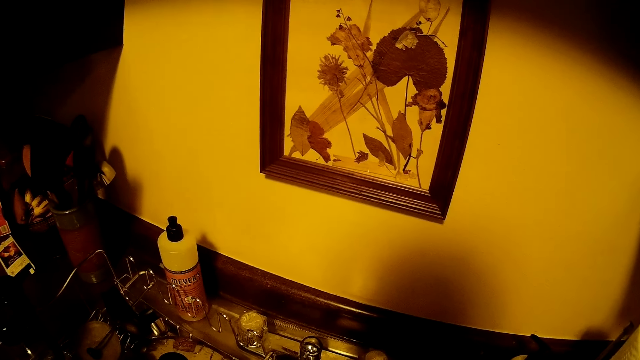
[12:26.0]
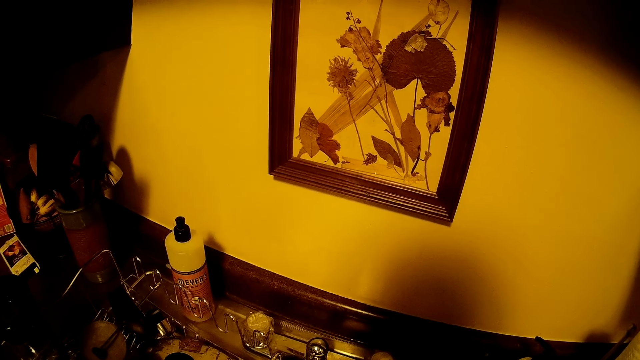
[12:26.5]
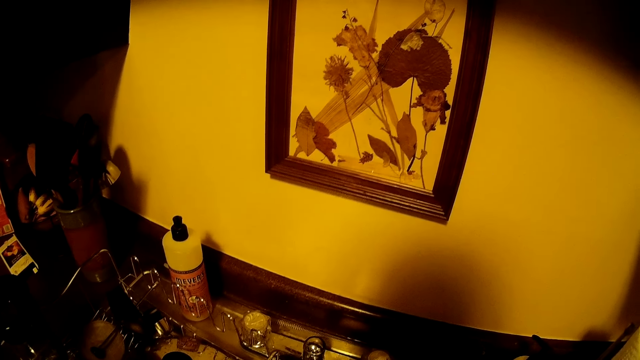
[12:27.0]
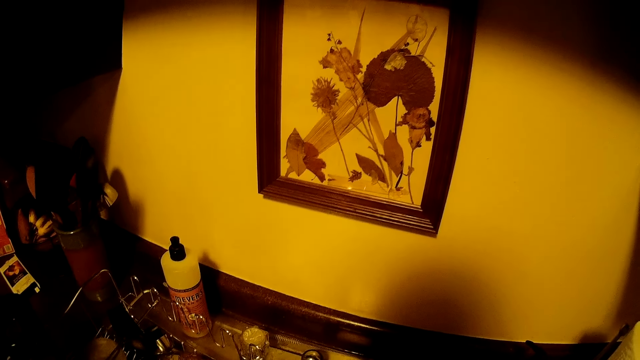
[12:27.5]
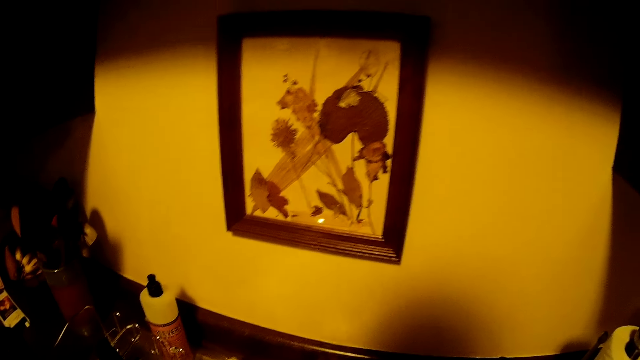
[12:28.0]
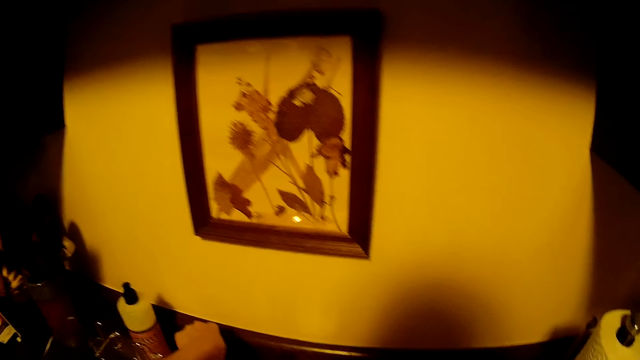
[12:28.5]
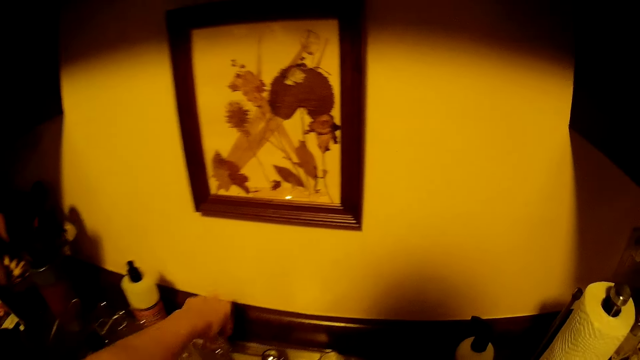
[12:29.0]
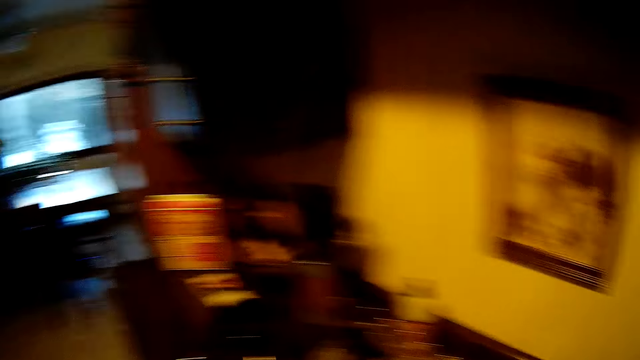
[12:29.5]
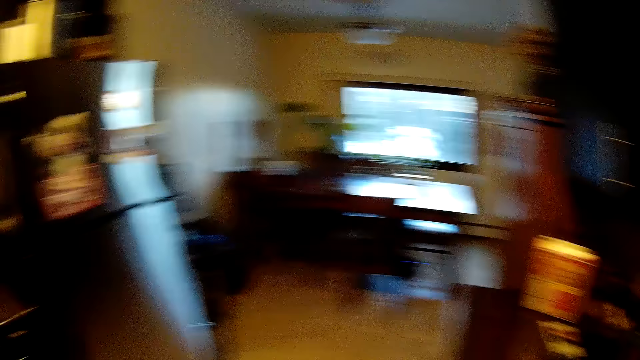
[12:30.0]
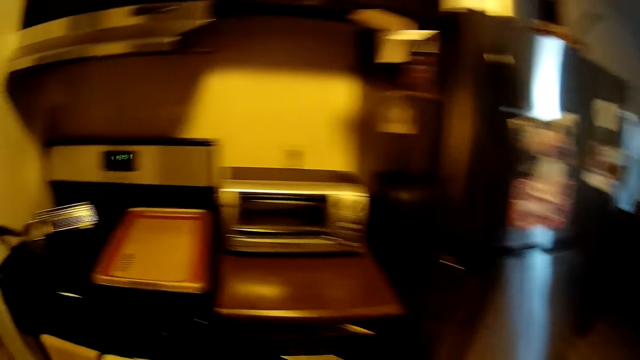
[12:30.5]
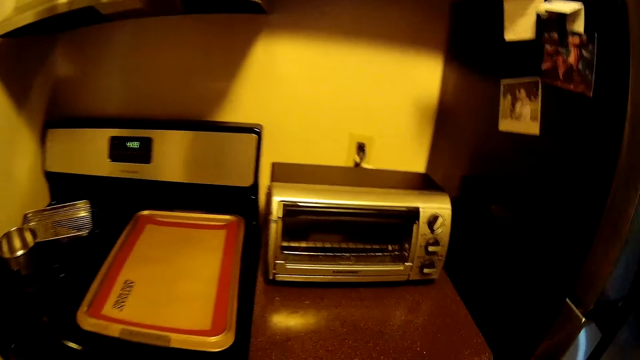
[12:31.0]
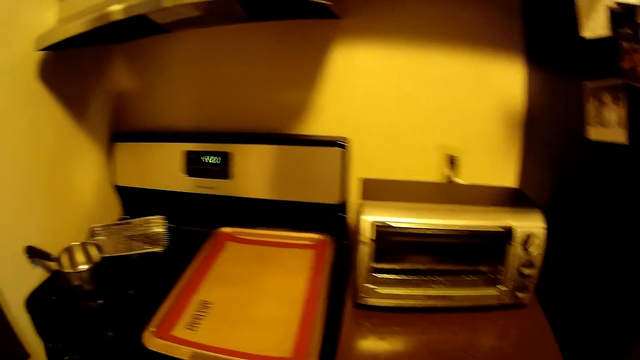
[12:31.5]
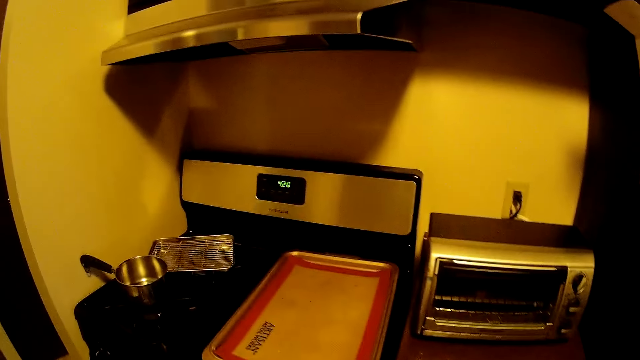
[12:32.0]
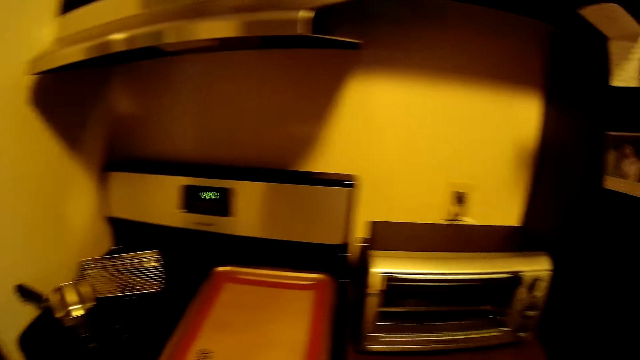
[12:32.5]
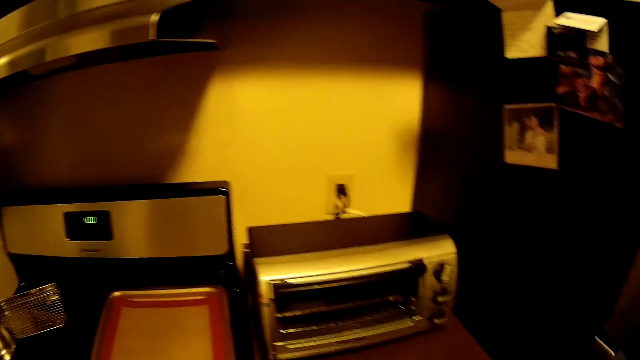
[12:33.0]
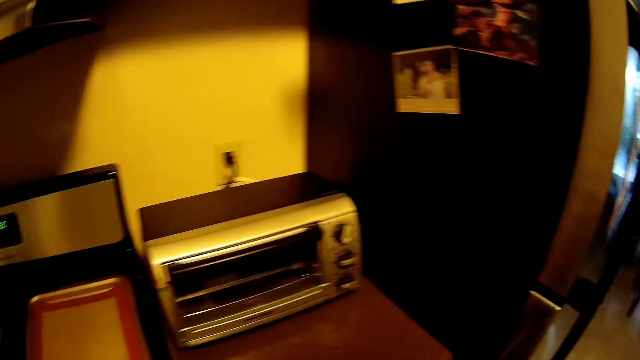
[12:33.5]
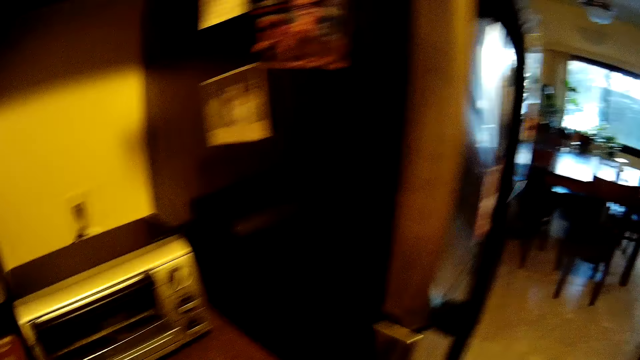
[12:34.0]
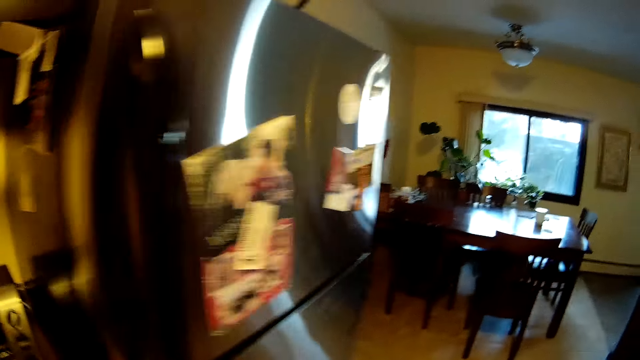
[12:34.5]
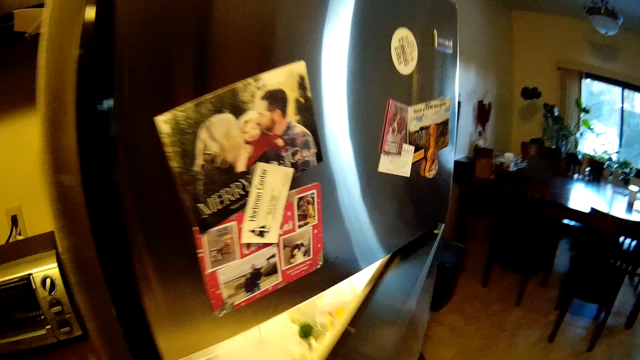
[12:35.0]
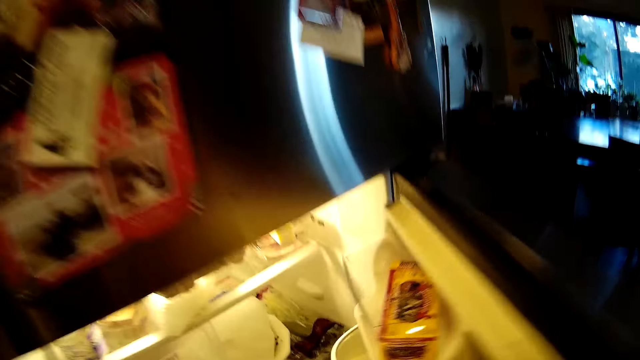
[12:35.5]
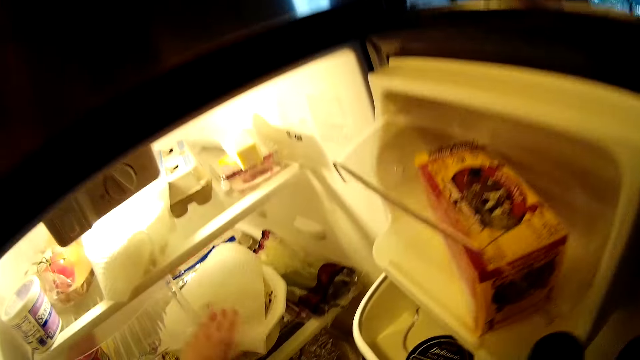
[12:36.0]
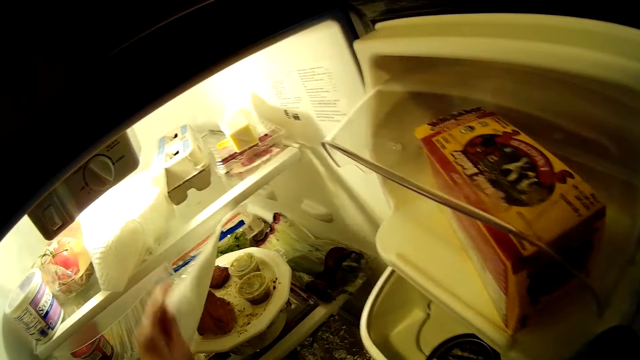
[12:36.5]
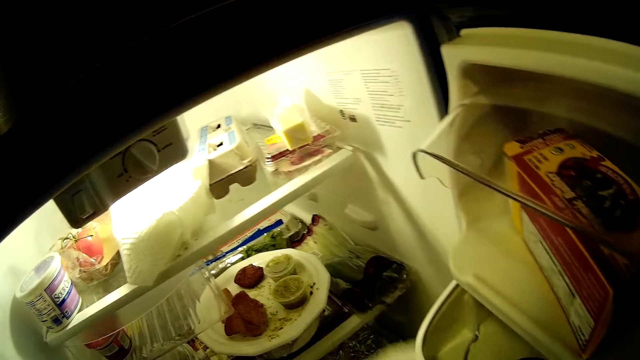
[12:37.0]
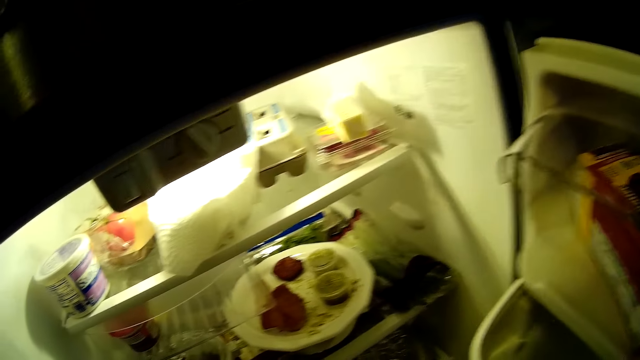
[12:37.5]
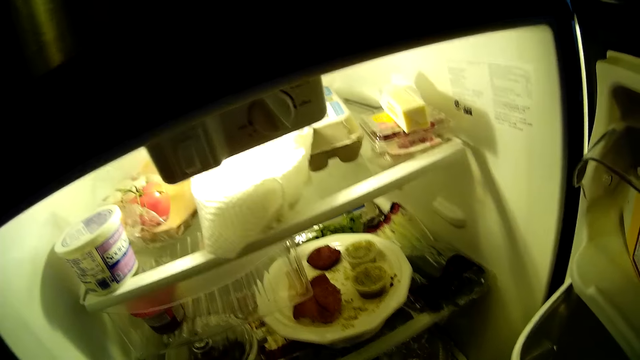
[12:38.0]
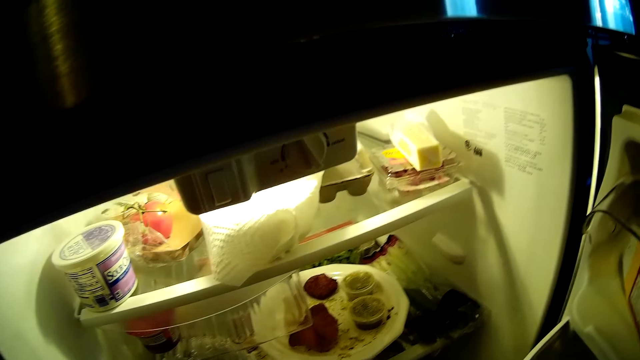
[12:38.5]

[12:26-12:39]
The camera wearer closes the tap with her left hand. She moves around. She opens a fridge with her right hand. She lifts a white paper with her left hand from a plate of chicken in the refrigerator.

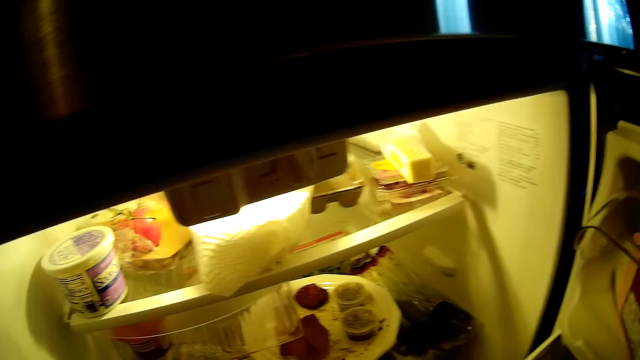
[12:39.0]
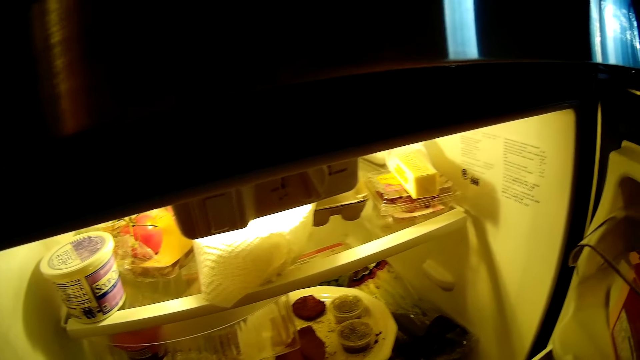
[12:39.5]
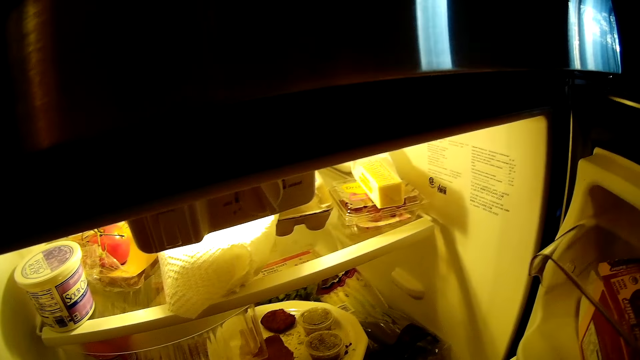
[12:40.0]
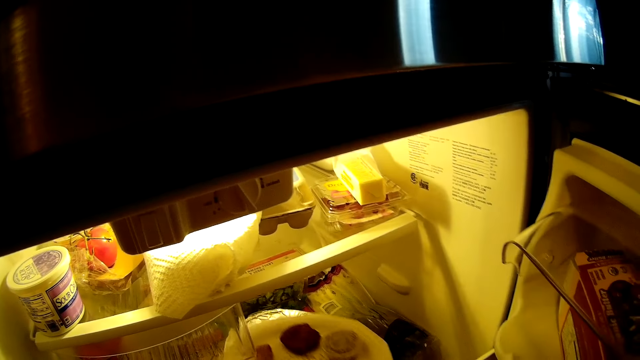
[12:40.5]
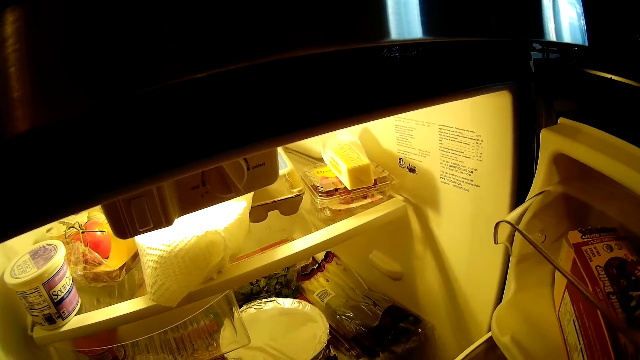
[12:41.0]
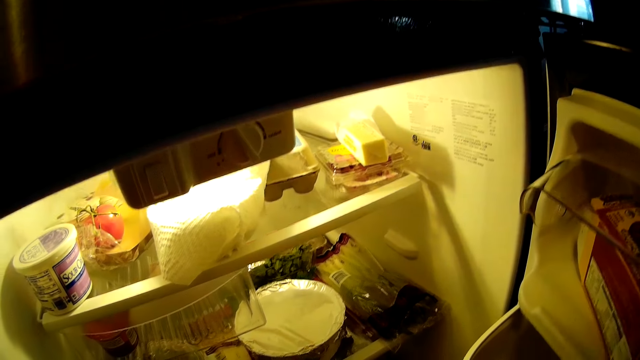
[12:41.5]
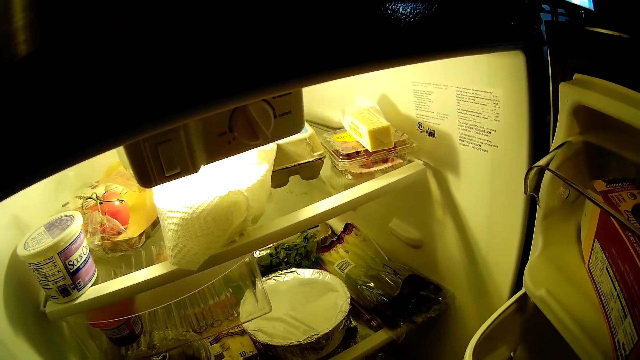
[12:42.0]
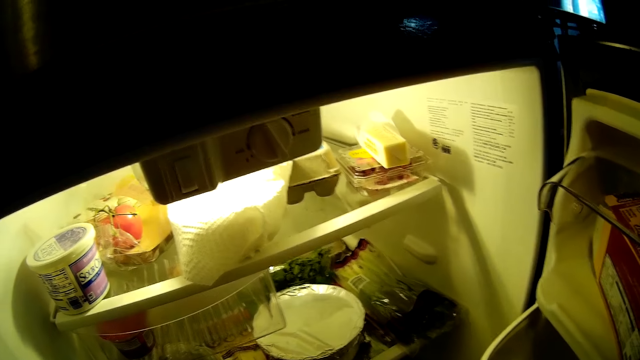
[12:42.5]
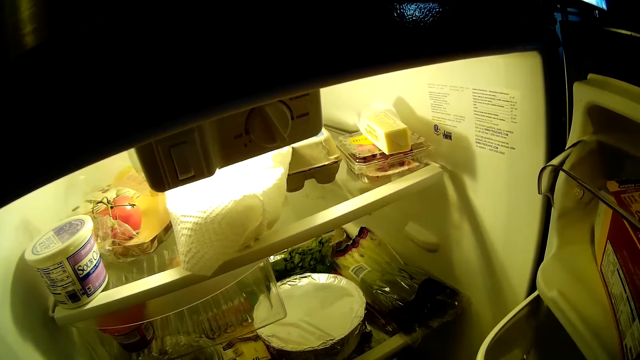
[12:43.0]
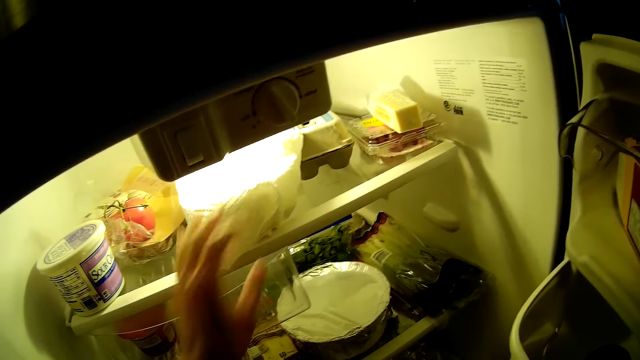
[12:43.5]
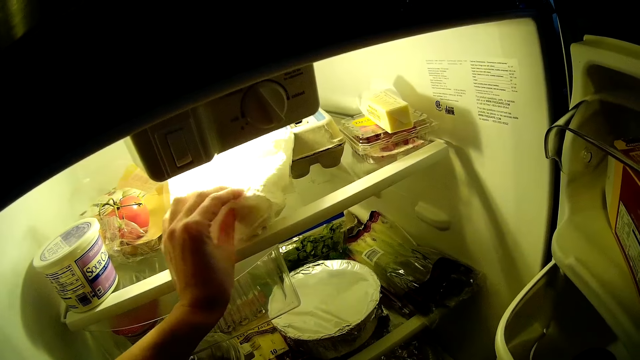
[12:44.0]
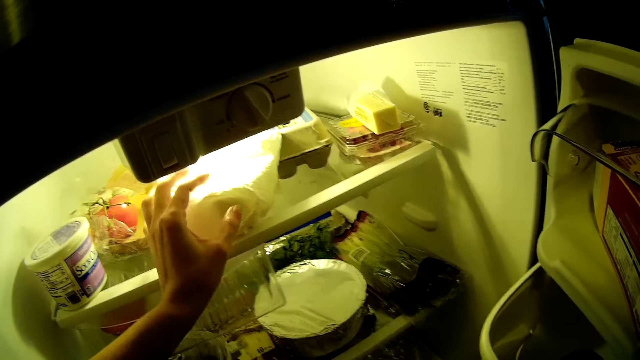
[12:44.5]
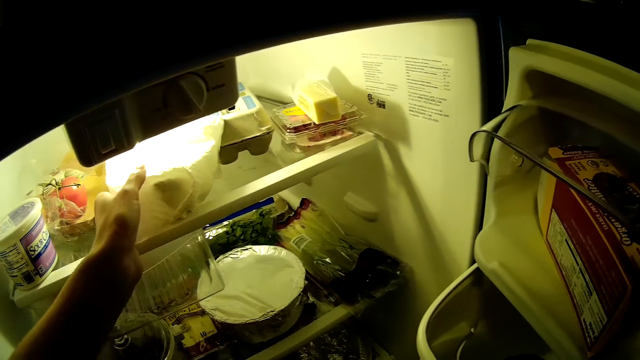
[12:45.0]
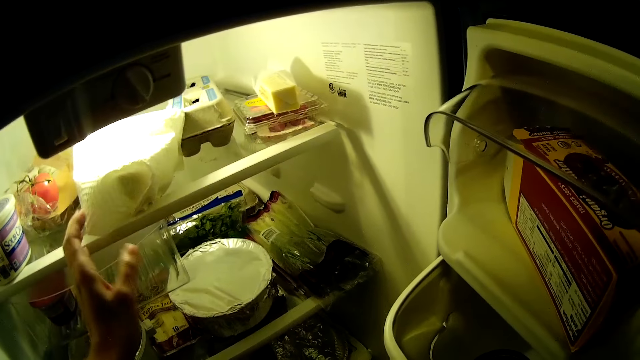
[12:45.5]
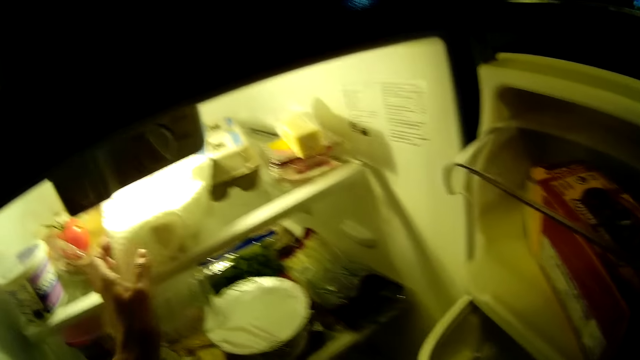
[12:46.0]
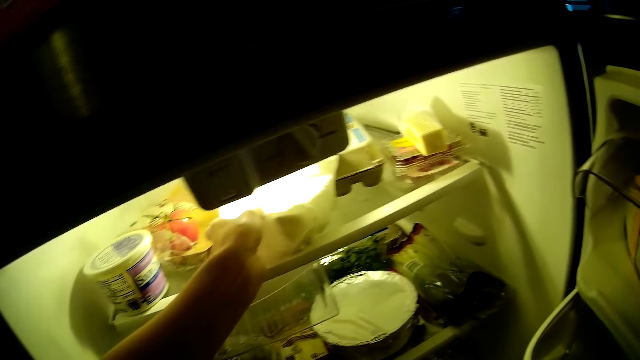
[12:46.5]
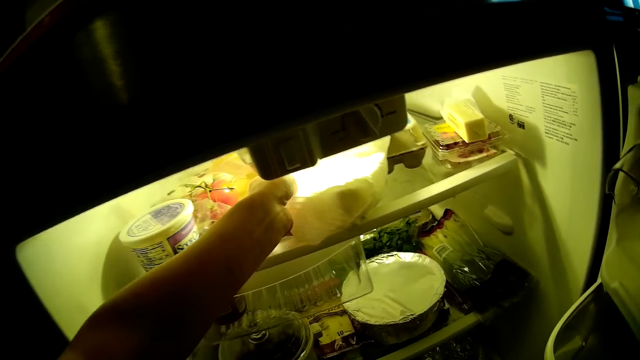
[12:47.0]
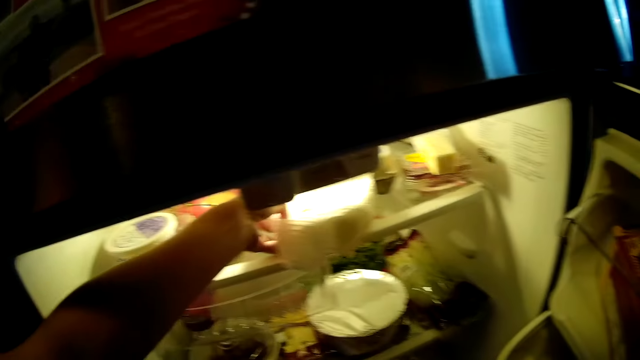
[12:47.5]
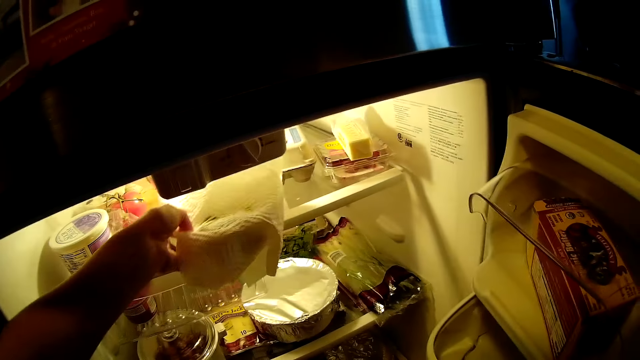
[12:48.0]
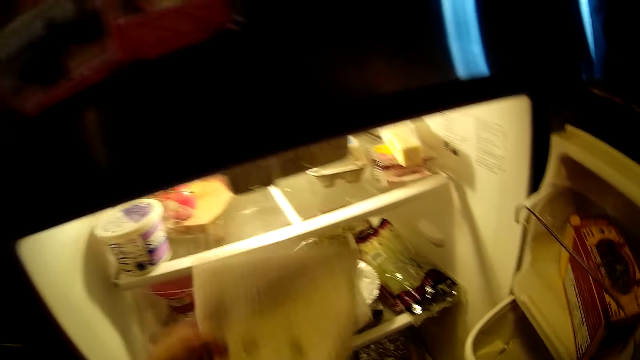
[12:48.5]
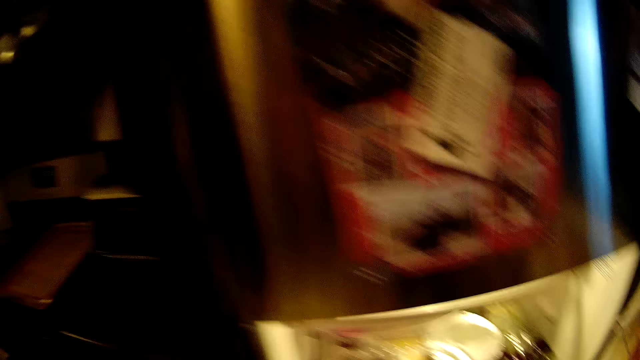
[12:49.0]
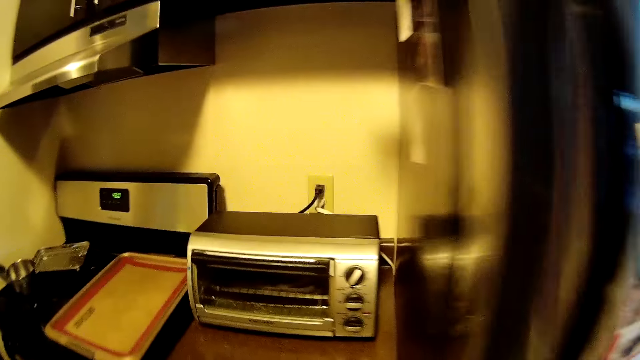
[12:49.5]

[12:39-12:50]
The camera wearer looks on. She removes the plate of food from the fridge with her left hand. She looks on. She holds a towel on a plate in the fridge with her left hand. She touches a bowl. She lifts the plate from the refrigerator with her left hand. She carries the bowl.
